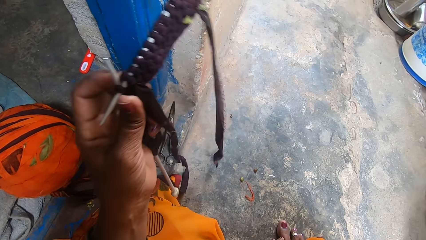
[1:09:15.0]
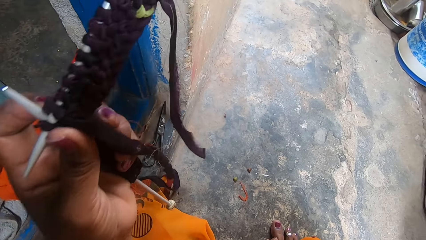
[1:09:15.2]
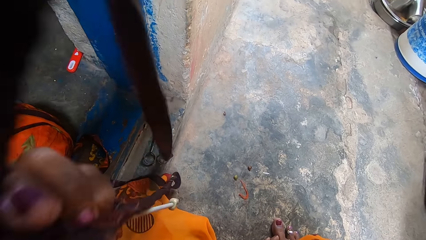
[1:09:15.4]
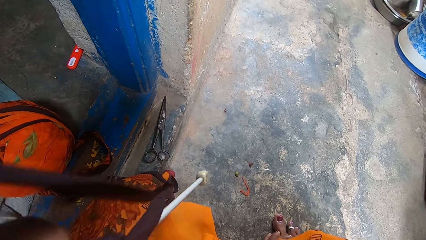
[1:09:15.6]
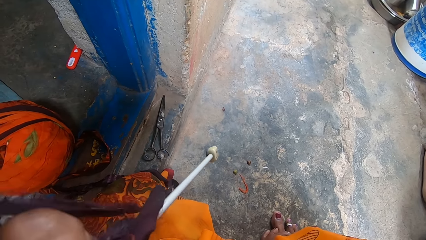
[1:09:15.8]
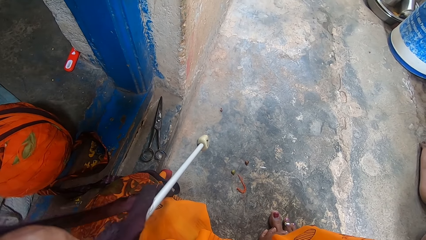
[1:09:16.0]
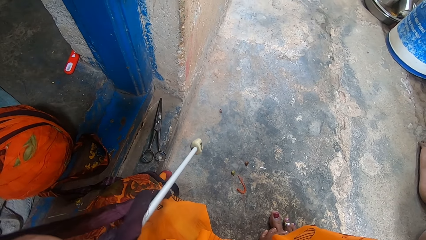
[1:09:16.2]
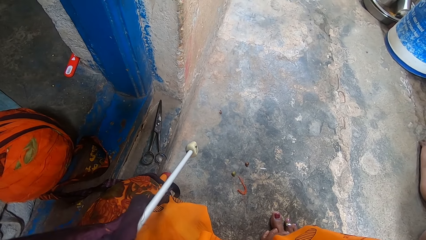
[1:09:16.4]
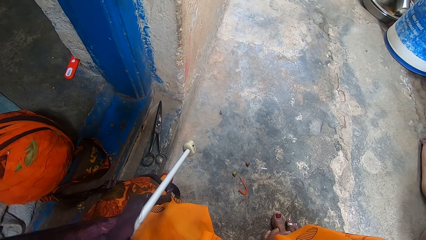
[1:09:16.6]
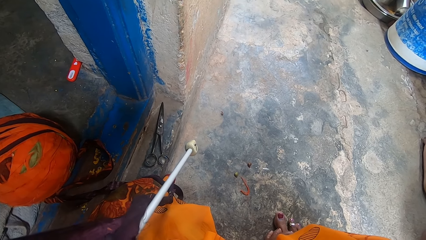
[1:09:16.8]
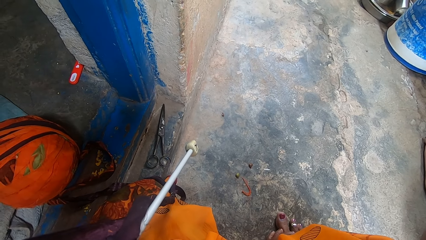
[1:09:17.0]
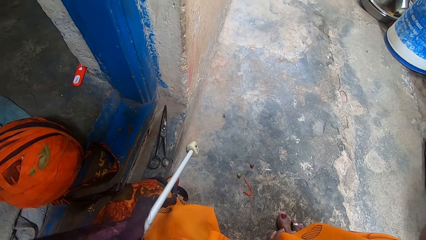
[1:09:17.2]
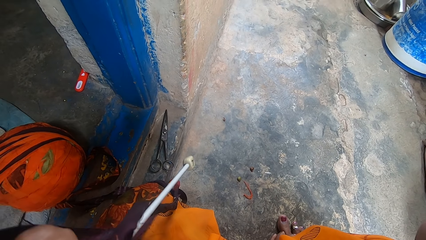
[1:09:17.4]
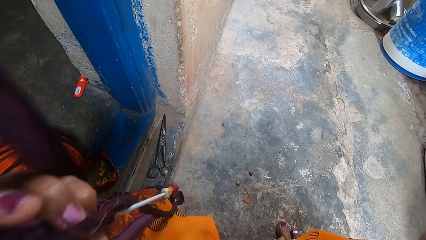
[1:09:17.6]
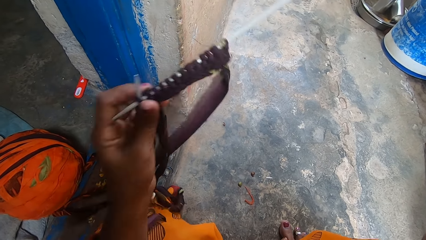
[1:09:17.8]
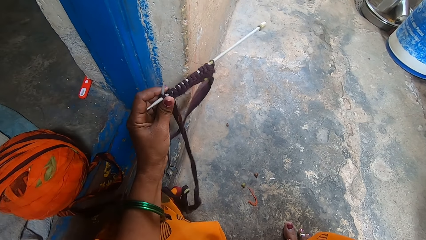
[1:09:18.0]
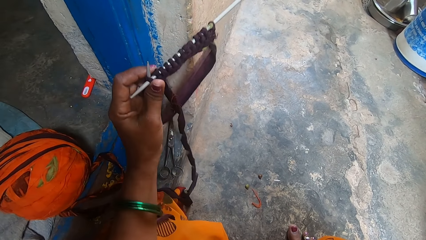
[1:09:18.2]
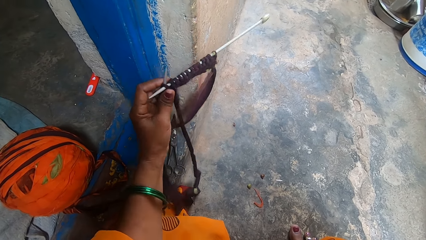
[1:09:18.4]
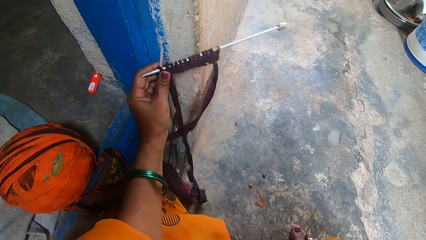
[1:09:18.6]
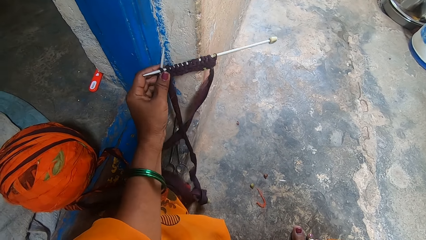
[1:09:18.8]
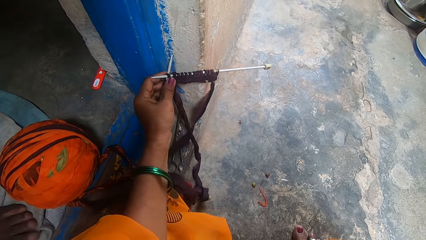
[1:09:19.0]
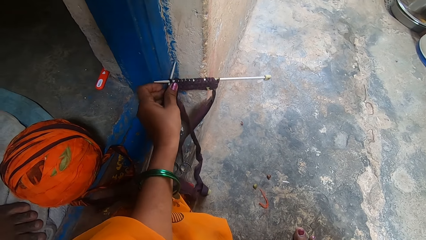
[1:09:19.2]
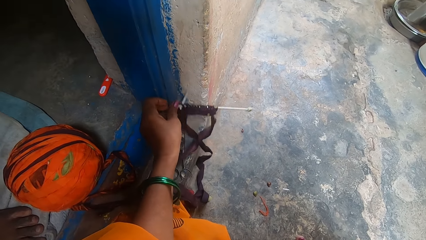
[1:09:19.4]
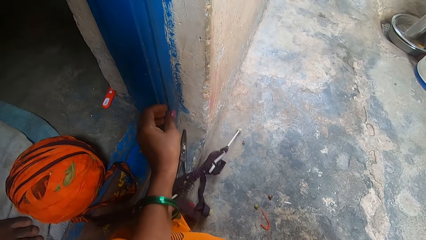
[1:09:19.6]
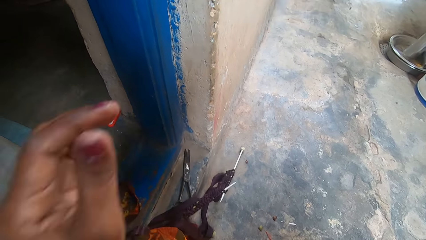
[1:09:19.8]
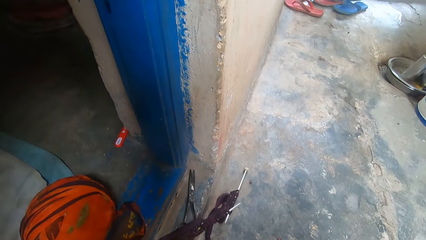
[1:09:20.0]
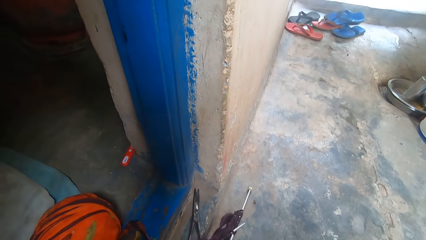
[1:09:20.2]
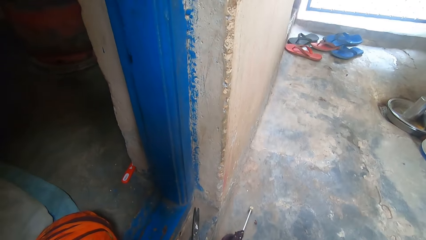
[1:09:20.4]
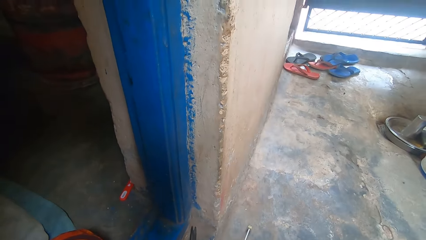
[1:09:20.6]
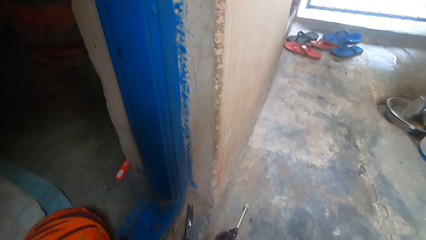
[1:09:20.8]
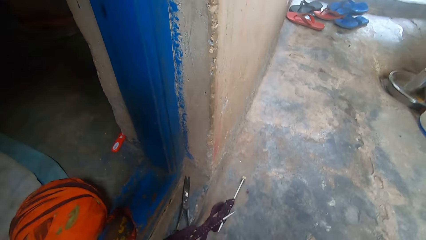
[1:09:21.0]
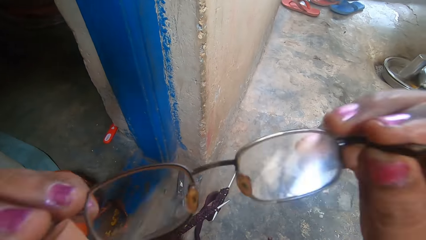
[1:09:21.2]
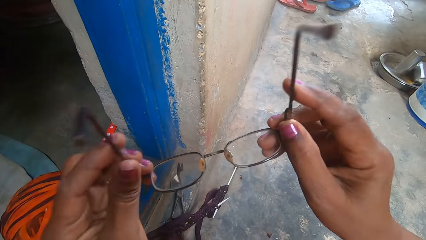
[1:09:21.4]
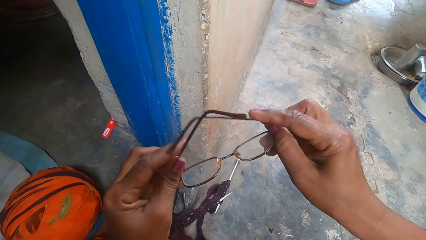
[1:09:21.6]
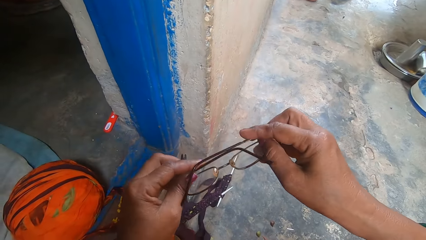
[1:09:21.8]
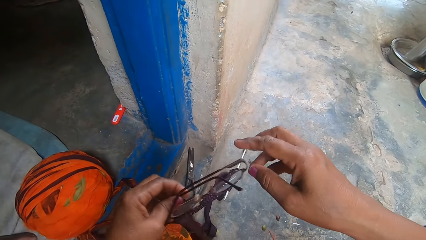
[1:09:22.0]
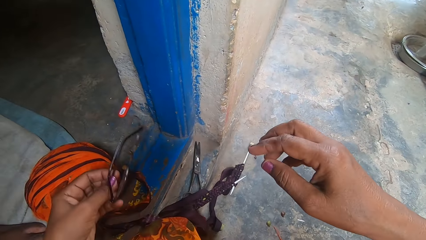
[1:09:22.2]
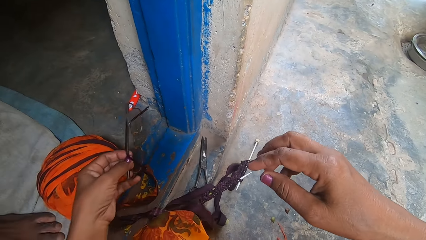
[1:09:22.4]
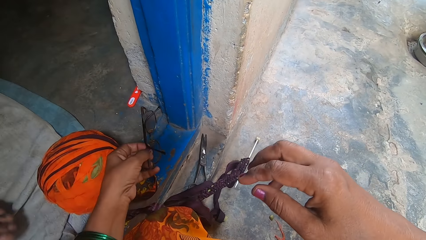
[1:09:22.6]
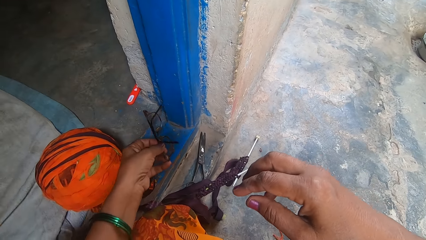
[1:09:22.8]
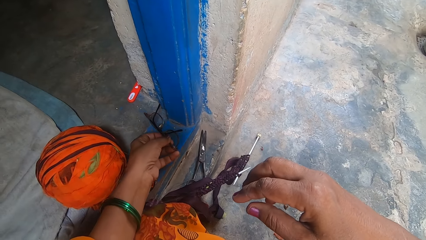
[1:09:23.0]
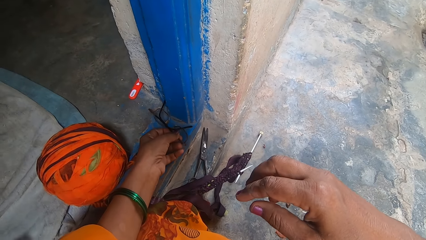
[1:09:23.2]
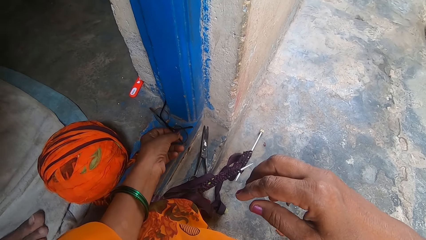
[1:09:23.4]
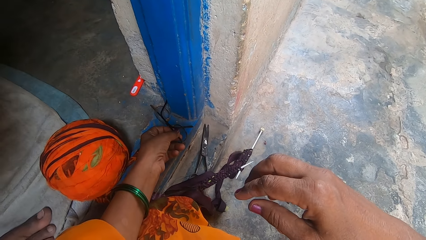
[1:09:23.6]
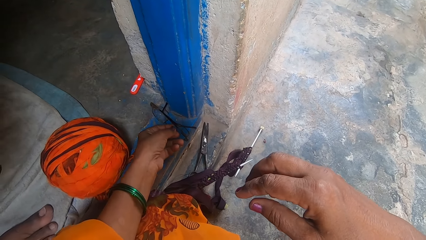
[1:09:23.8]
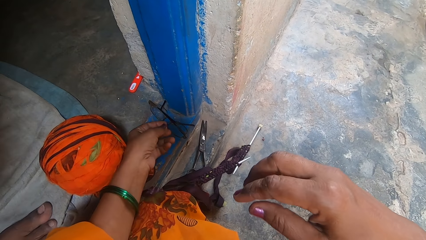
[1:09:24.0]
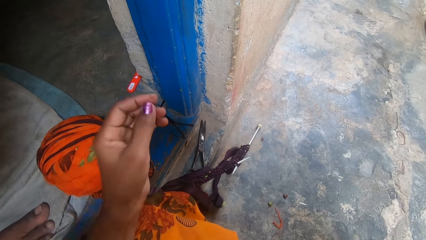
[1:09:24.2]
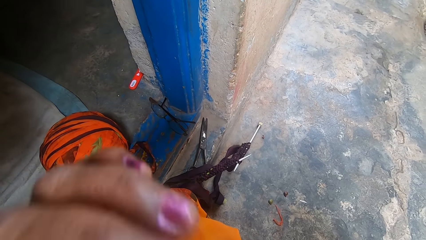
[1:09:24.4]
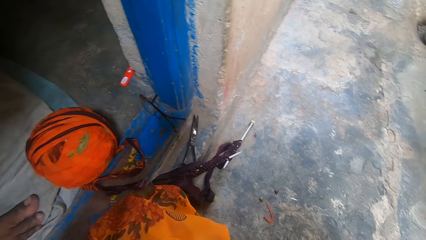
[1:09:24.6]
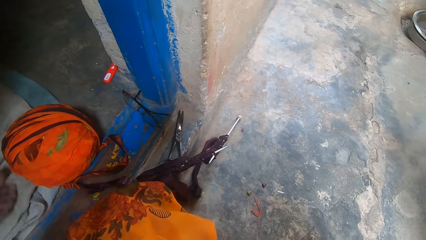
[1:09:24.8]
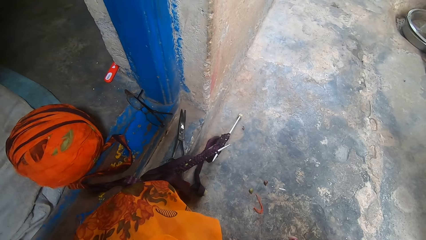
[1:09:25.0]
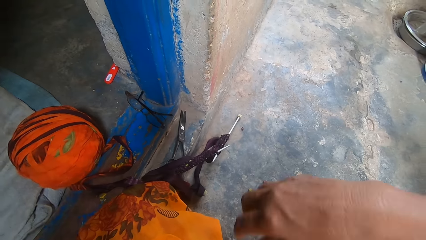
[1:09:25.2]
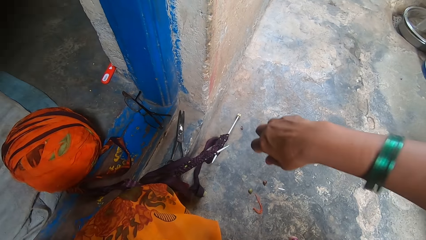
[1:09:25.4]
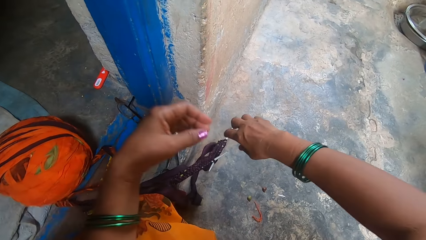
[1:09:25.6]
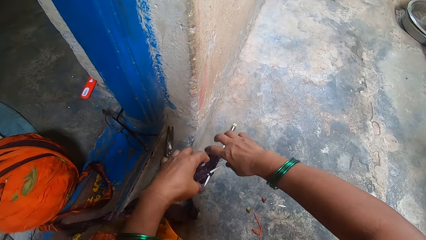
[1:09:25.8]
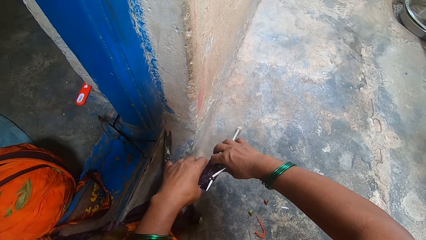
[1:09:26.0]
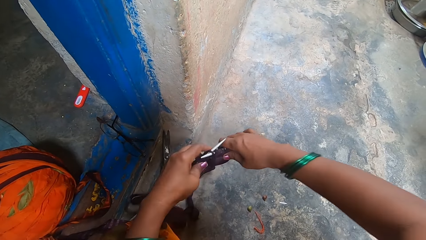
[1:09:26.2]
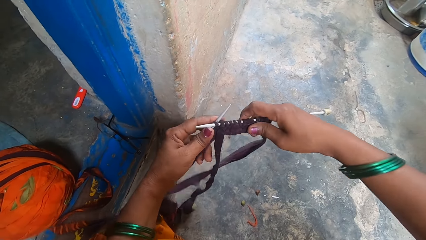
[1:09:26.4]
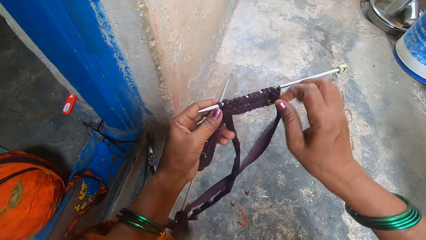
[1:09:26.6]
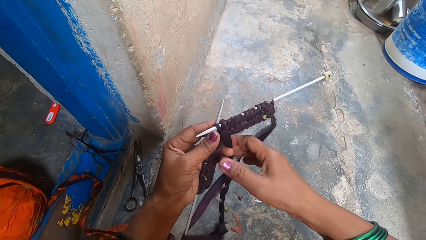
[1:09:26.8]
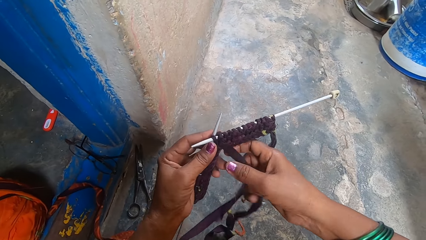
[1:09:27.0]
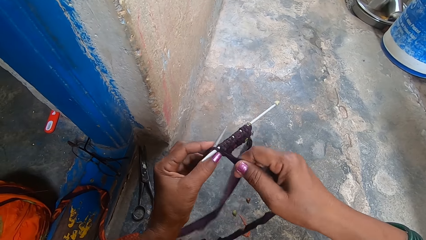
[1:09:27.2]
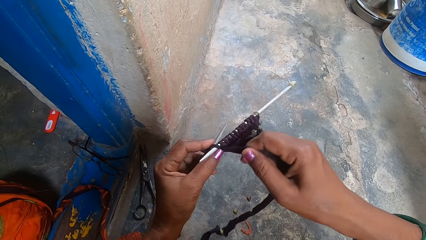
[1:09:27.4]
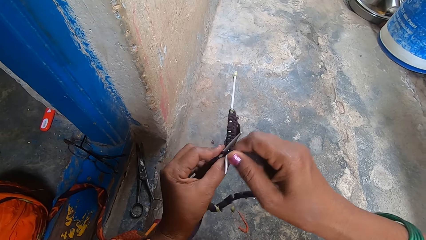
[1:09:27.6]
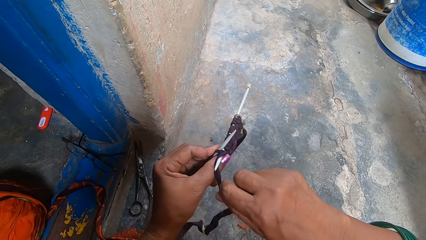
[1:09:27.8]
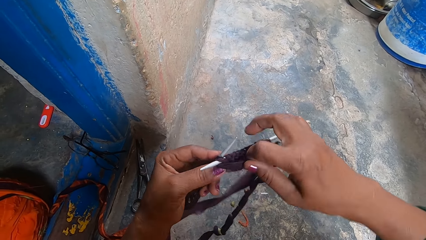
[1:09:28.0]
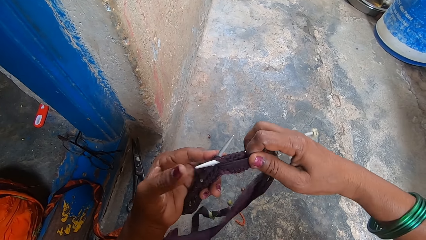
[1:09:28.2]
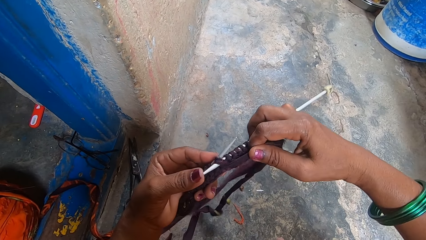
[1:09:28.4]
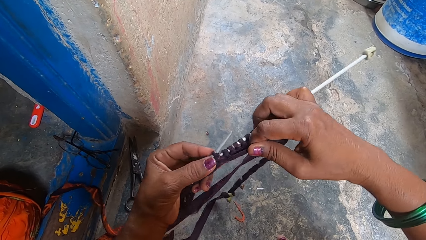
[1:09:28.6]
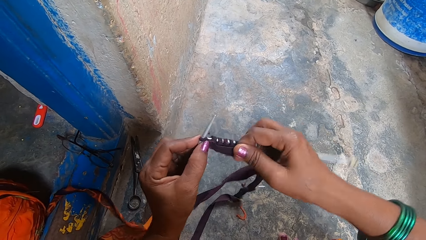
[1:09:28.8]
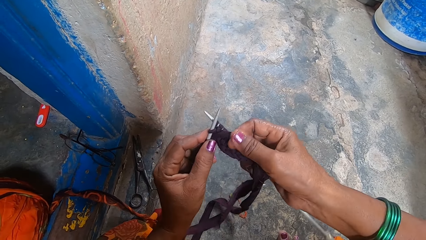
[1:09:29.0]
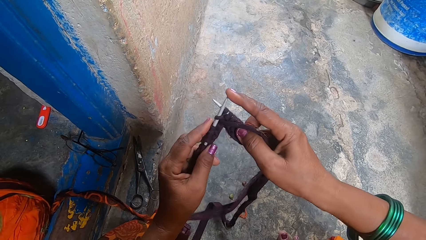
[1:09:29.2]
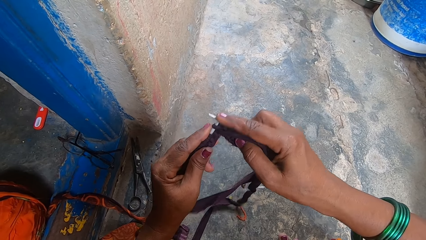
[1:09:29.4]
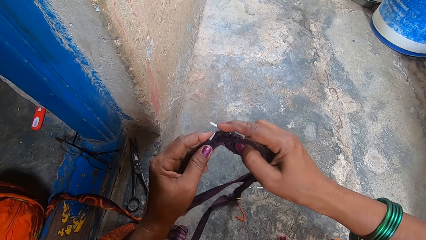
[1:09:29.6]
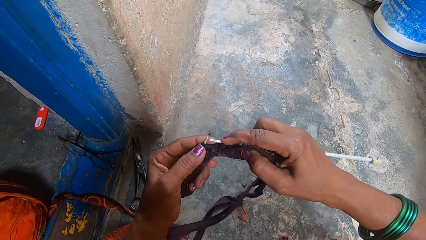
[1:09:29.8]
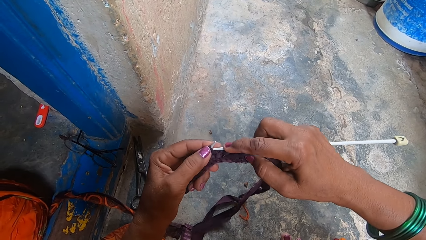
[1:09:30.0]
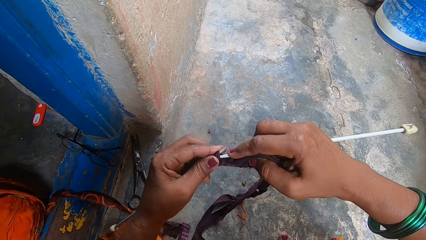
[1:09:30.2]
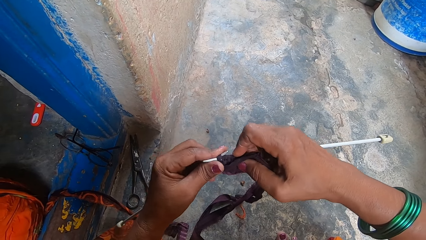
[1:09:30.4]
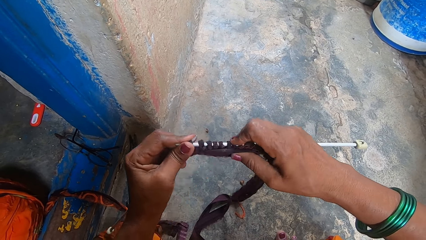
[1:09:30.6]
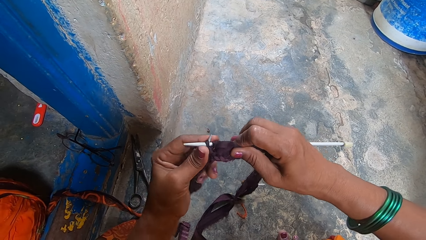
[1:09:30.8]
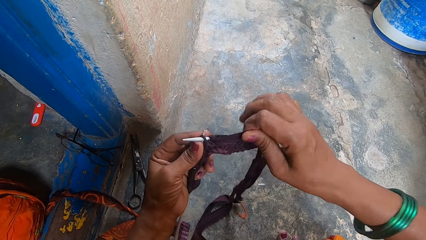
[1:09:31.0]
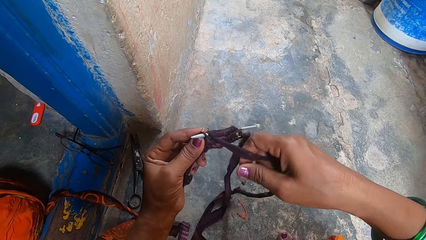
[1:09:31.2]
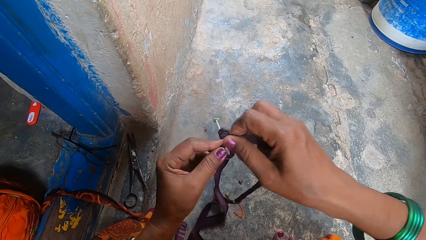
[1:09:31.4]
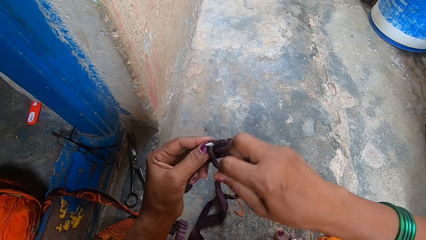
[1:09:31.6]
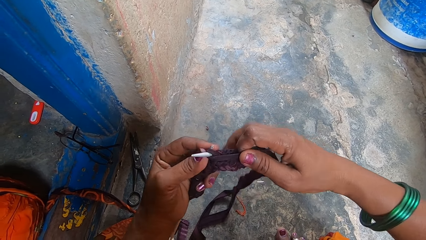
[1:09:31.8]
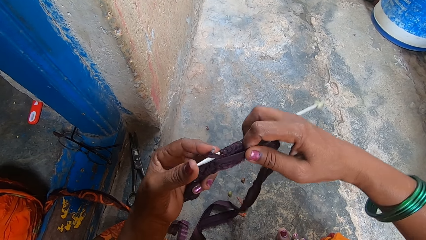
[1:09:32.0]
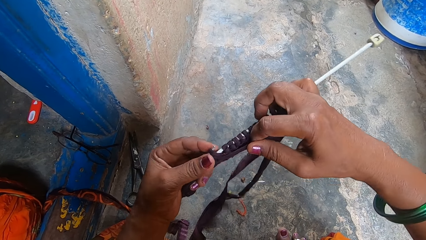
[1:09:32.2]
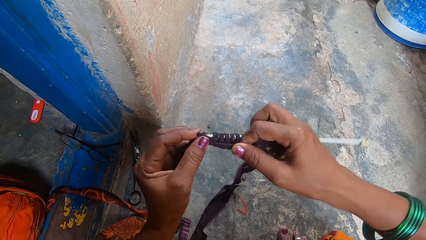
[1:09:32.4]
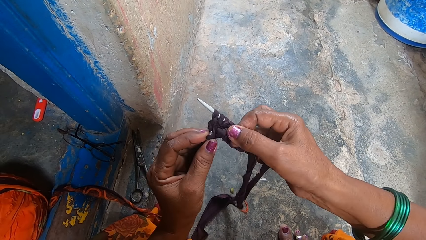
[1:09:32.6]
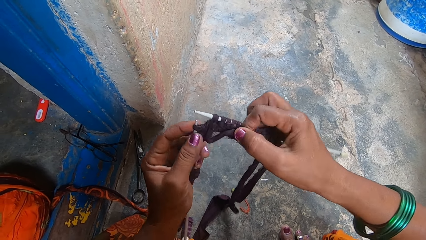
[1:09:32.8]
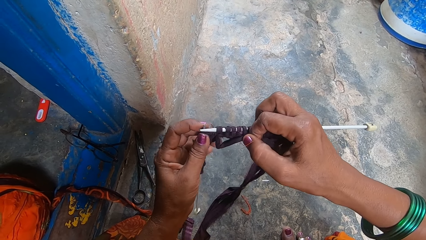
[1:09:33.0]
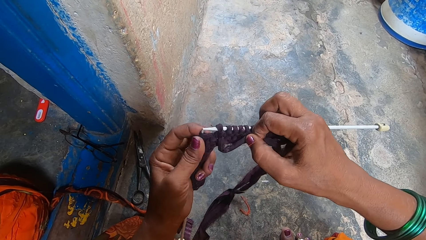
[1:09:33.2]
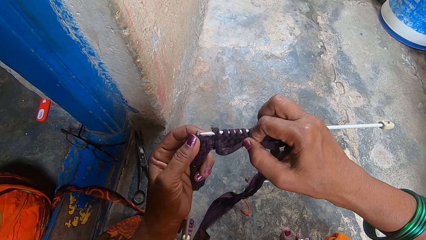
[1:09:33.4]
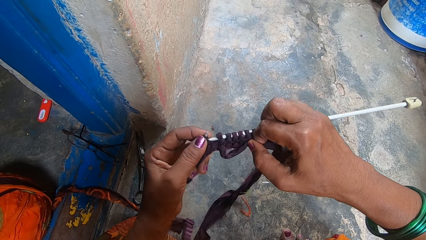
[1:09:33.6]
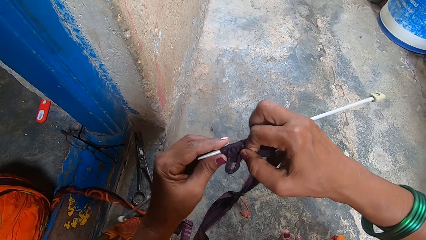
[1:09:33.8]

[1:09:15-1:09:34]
The camera wearer touches her face. She drops the knitting pins with the knitting material on the floor. A man moves around. The camera wearer removes her eye glasses. The man moves around. The camera wearer drops the eye glasses on the doorpost or door step. The man moves around. The camera wearer touches her face. She picks up the knitting pins with the knitting material from the floor. She knits a fabric with the knitting needle and cloth strips.
